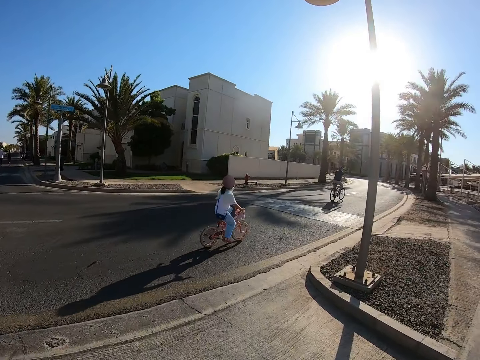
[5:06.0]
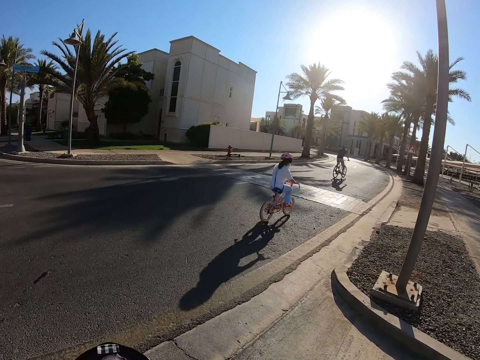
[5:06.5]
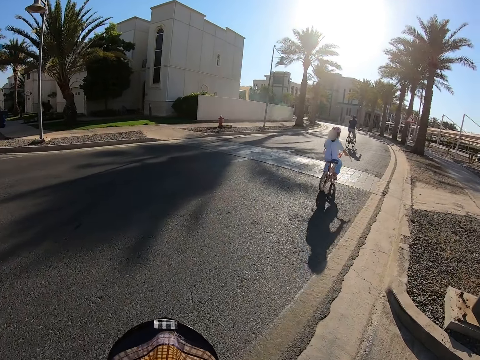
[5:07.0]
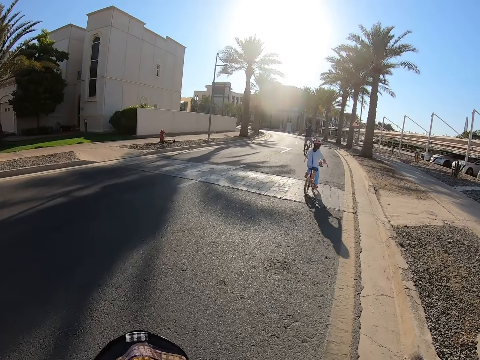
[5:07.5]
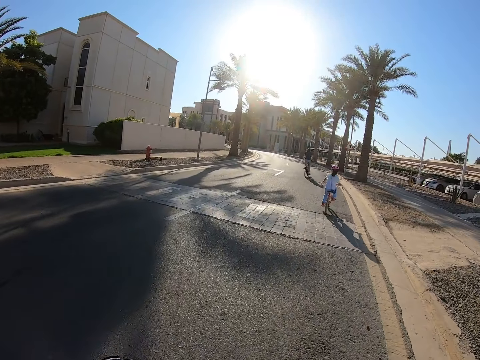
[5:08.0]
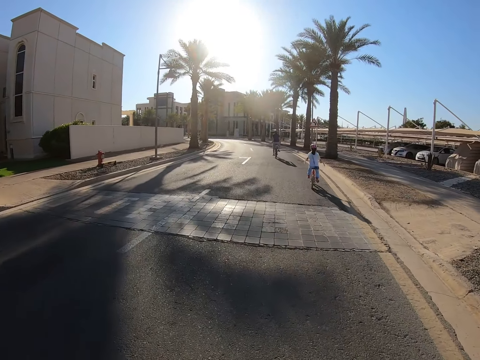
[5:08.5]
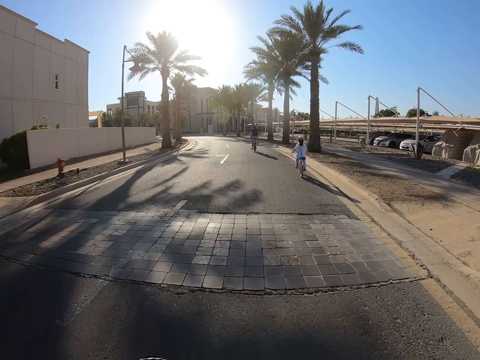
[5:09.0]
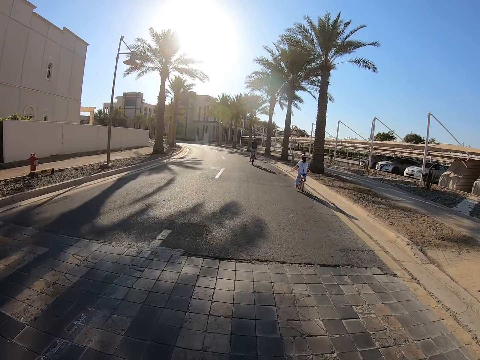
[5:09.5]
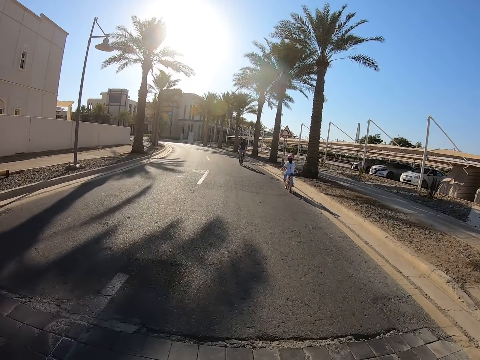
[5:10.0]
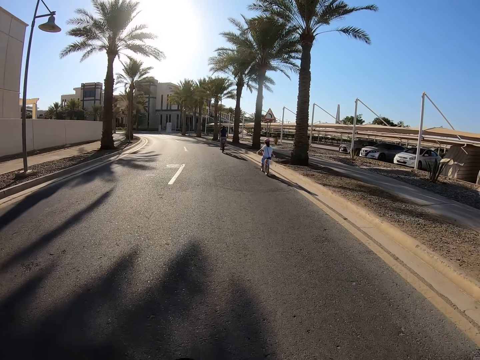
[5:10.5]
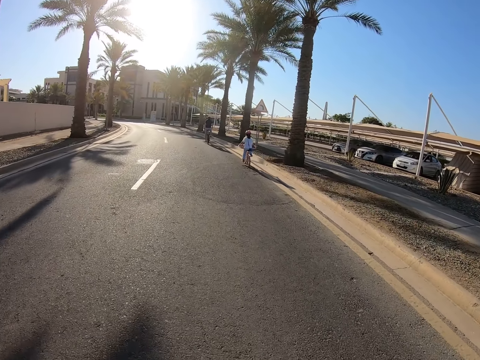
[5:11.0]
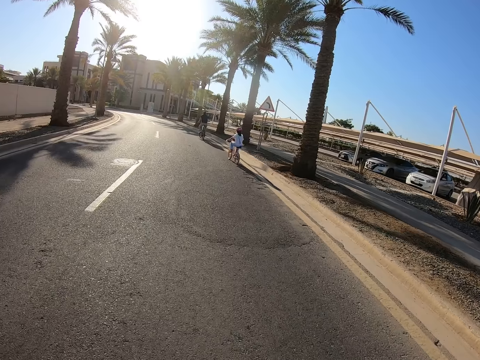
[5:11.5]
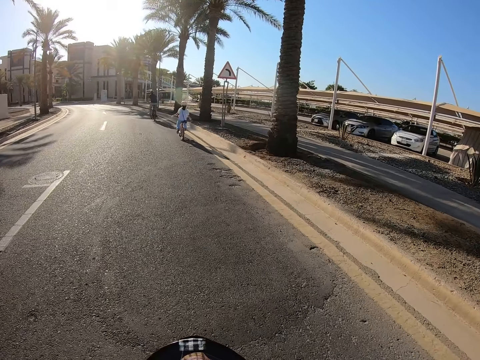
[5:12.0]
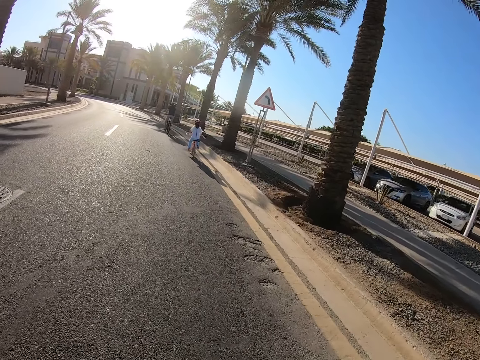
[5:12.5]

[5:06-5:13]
The camera wearer turns a corner on the road.

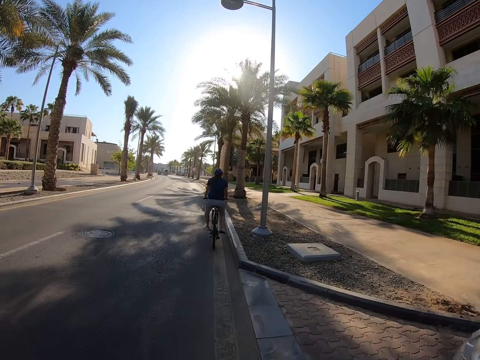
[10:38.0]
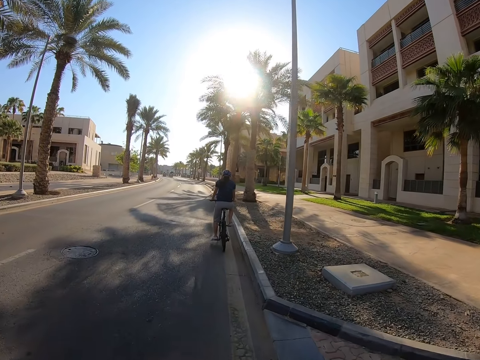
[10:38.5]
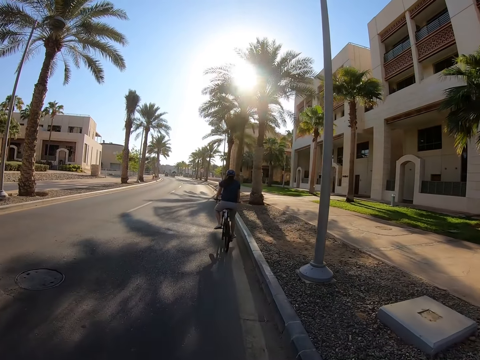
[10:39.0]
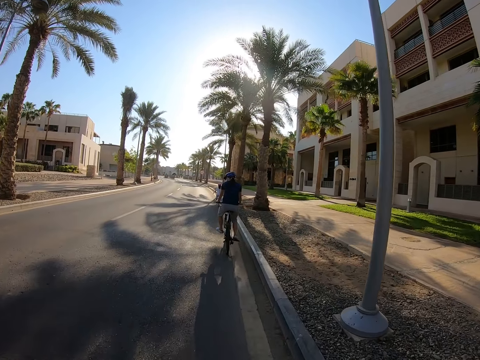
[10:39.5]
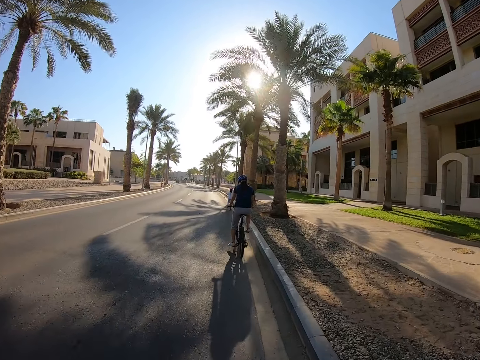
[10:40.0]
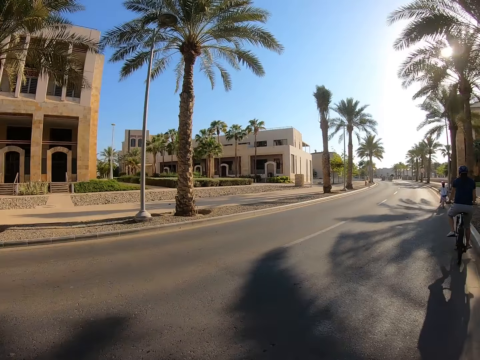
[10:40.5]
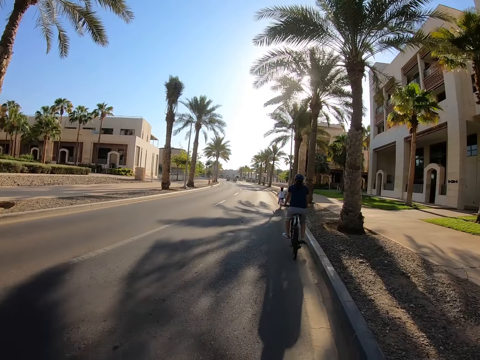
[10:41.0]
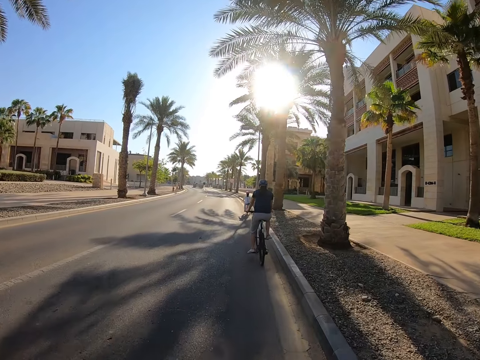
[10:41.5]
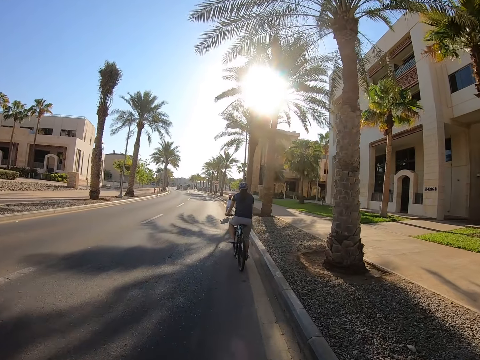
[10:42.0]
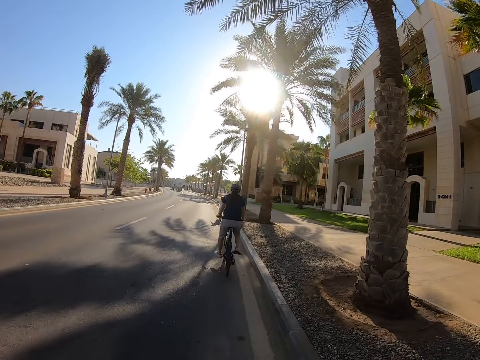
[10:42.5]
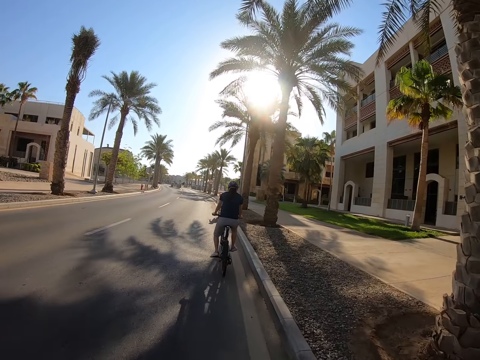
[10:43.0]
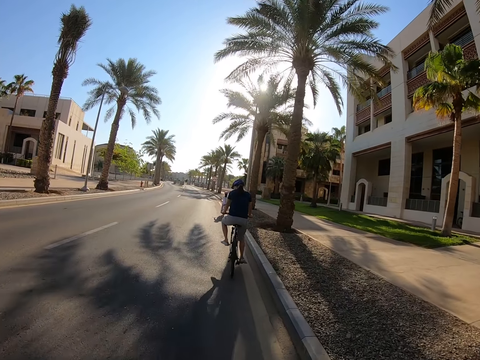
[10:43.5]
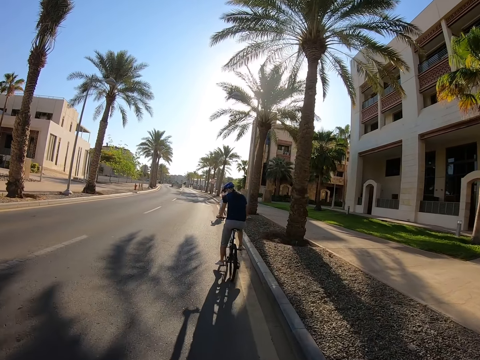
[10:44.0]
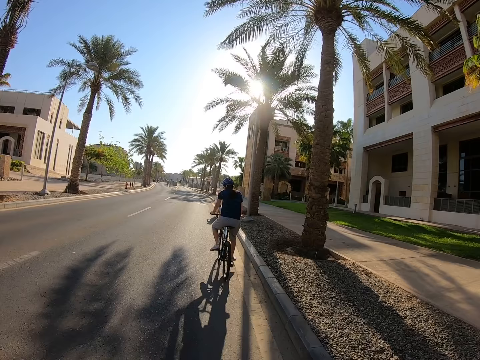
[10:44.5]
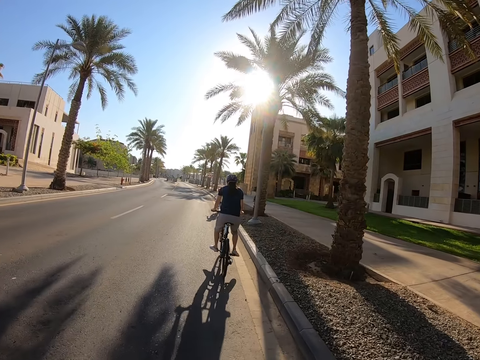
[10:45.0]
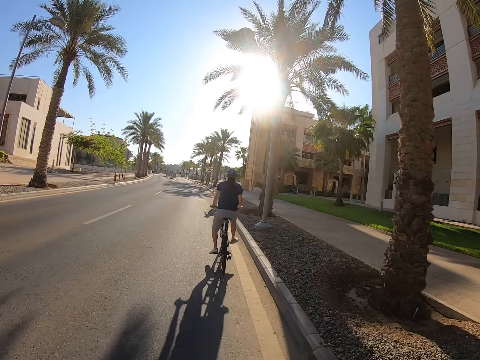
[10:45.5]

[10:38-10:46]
A man cycles on the road.

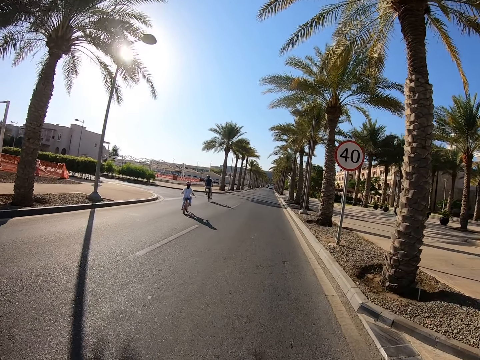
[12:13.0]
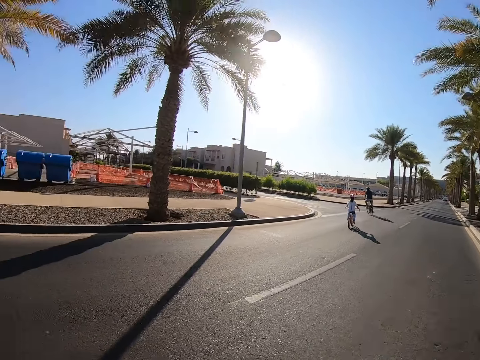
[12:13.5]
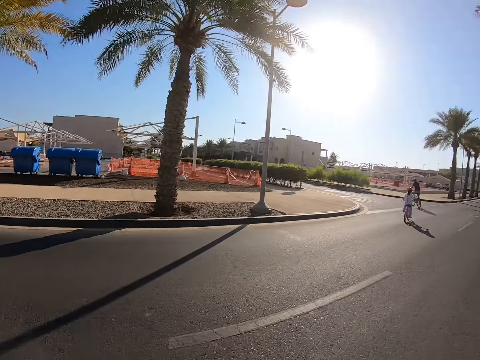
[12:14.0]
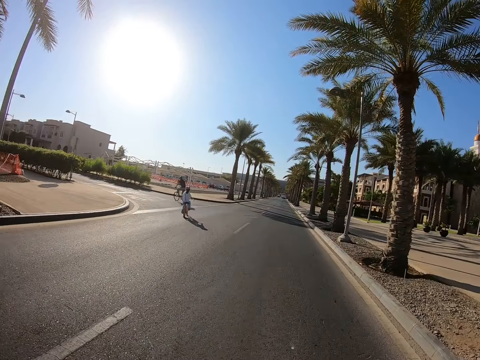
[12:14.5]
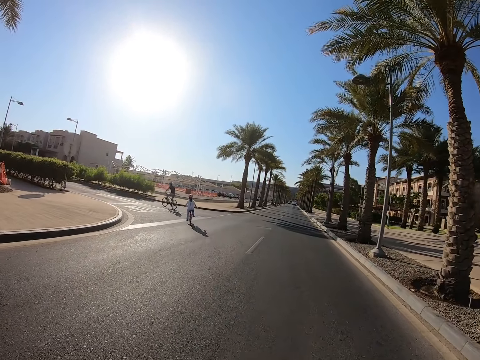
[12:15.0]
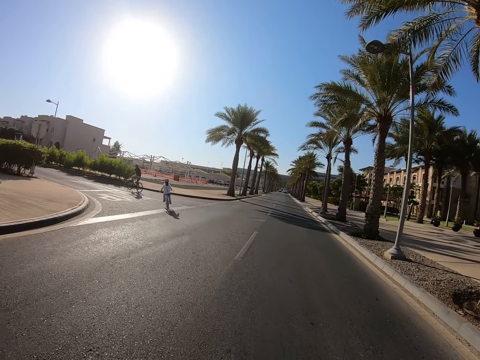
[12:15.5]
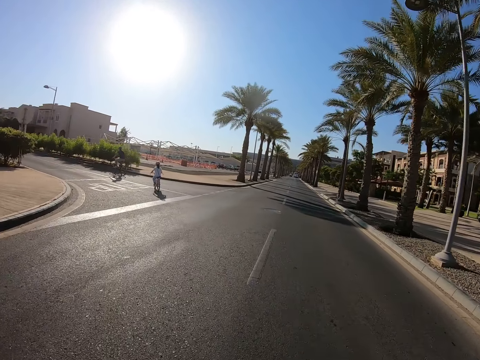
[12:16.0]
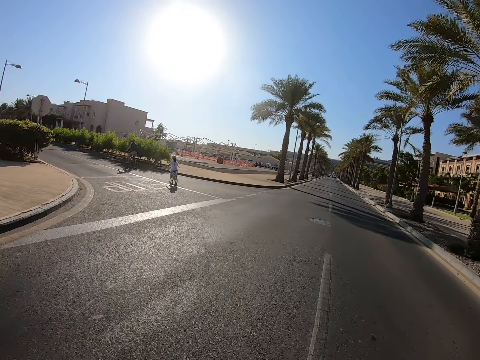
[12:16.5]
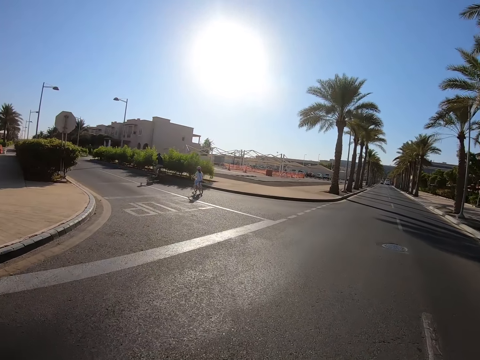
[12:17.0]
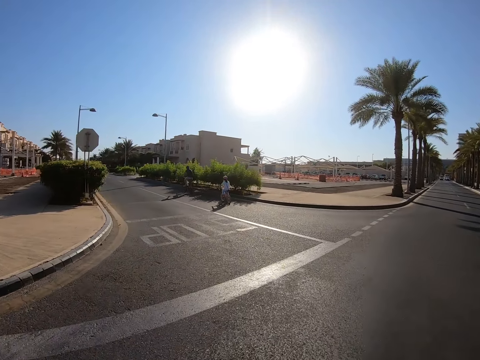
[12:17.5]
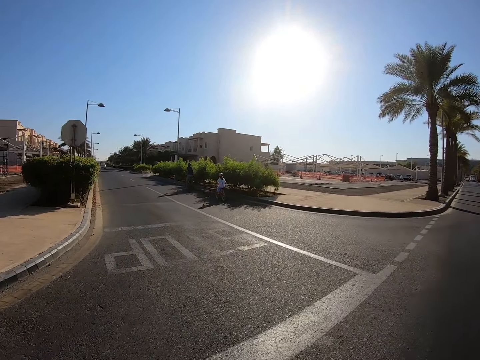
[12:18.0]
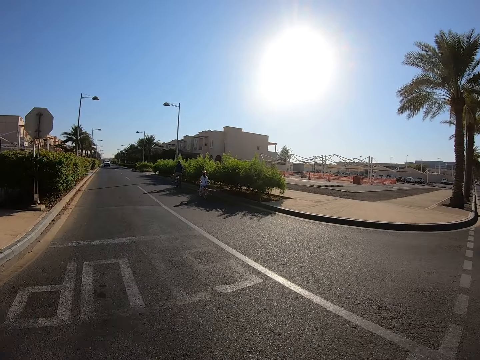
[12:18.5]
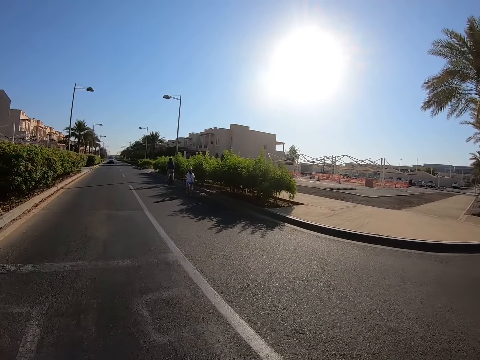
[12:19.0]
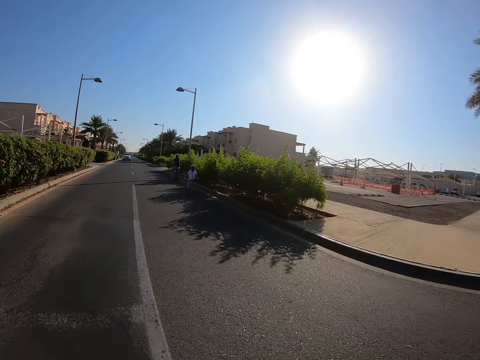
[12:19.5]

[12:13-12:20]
A man takes a left turn on the road. A baby takes a left turn on the road.

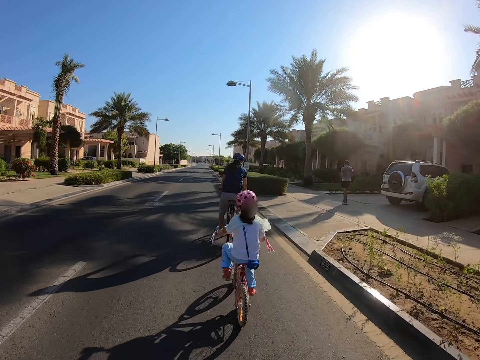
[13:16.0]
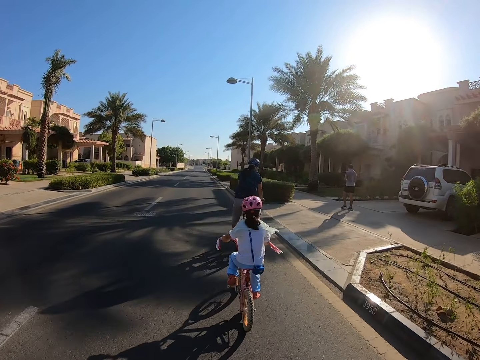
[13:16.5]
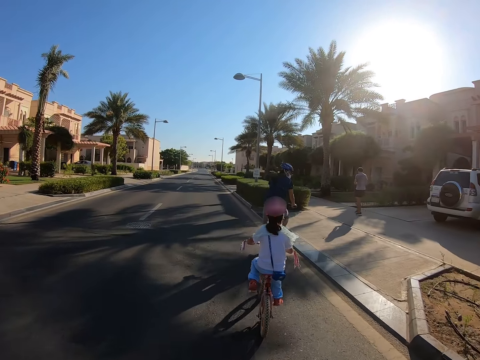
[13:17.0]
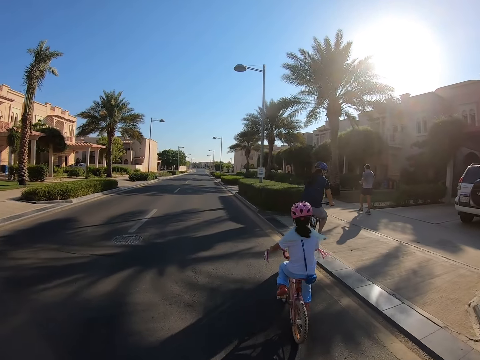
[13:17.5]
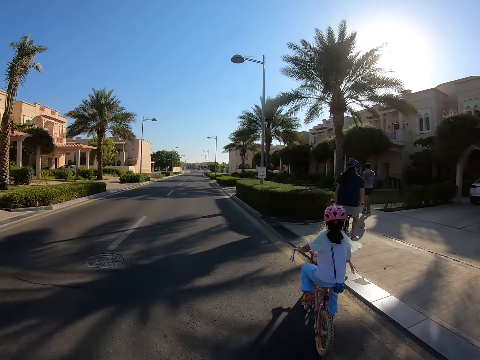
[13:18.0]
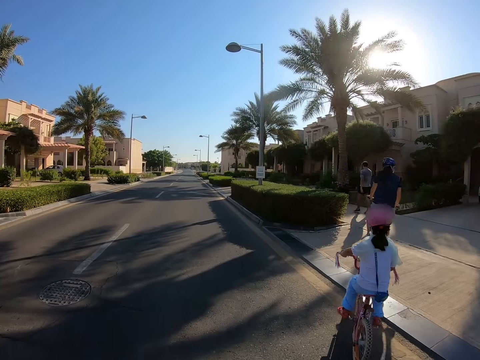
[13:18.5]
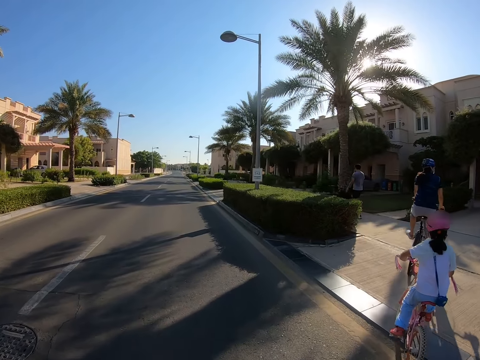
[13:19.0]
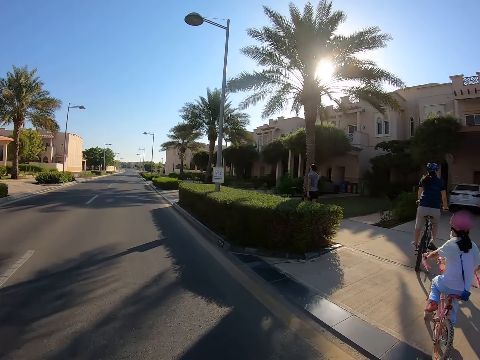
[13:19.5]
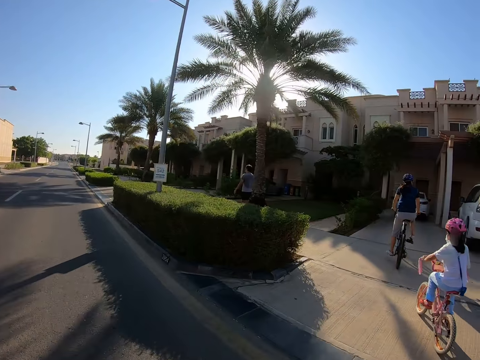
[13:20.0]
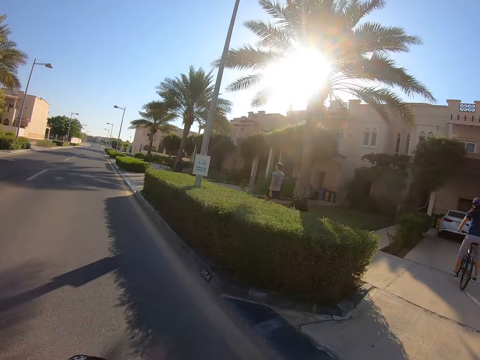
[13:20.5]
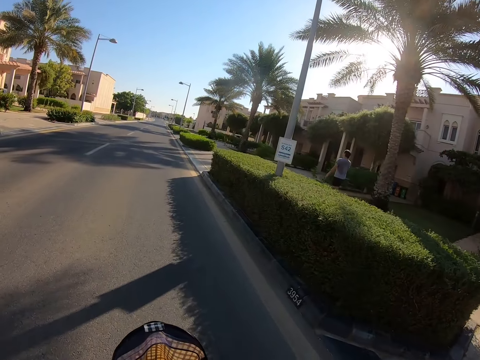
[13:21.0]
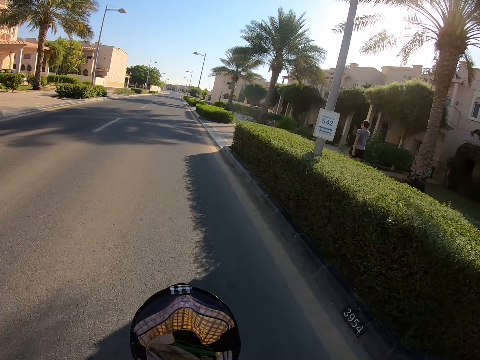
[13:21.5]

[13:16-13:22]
A baby cycles on the driveway. A man cycles on the driveway. The camera wearer stops cycling.
